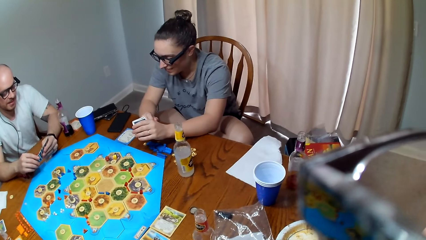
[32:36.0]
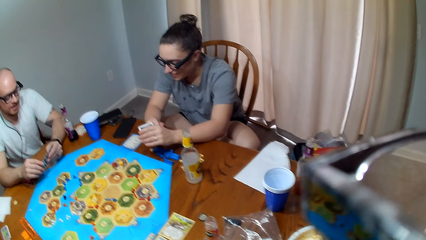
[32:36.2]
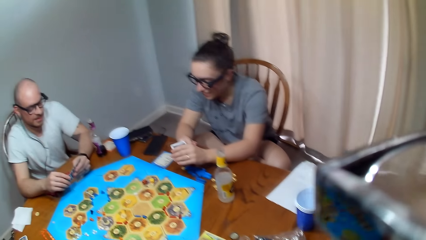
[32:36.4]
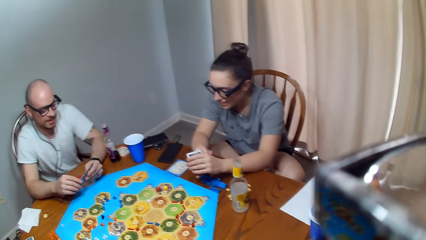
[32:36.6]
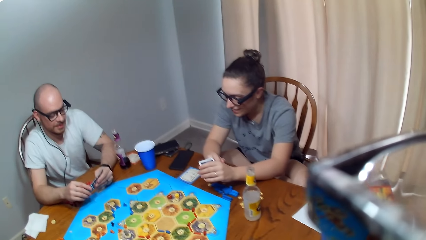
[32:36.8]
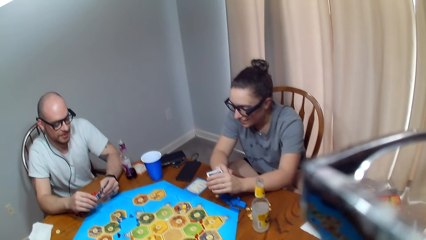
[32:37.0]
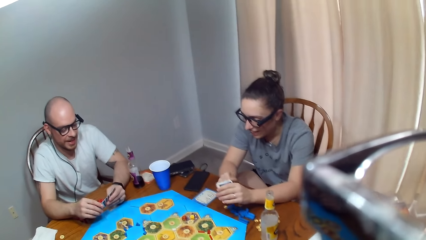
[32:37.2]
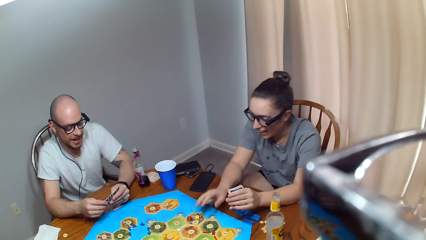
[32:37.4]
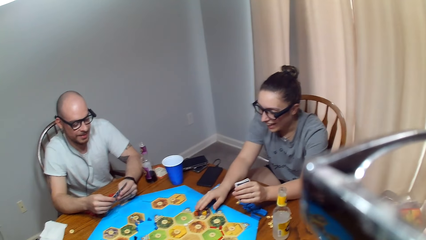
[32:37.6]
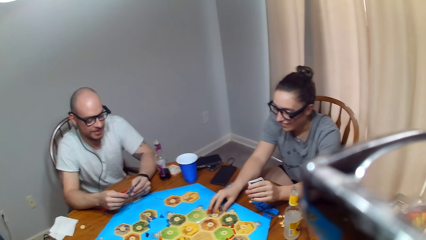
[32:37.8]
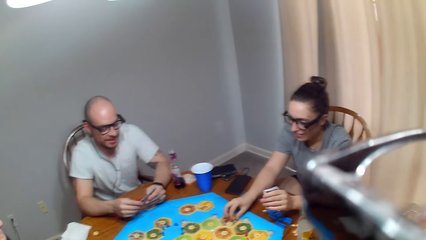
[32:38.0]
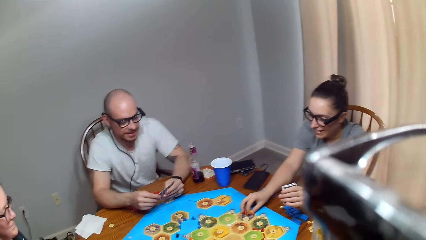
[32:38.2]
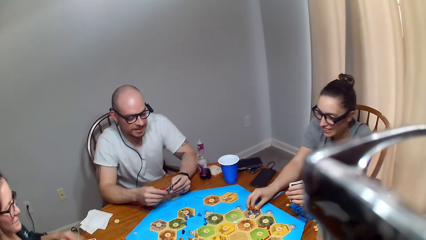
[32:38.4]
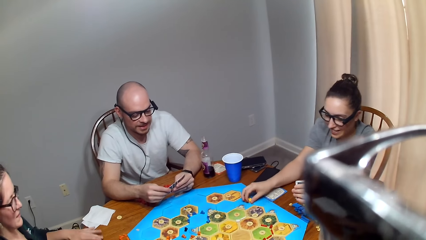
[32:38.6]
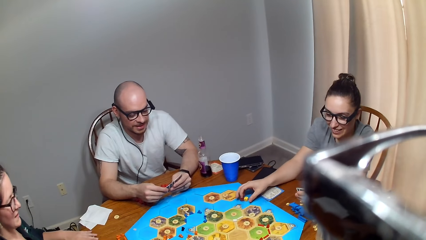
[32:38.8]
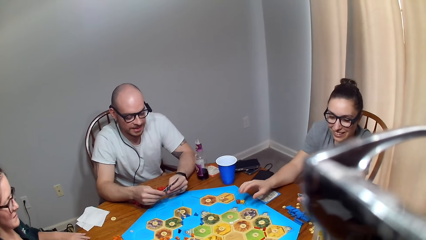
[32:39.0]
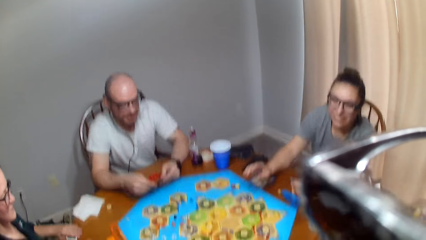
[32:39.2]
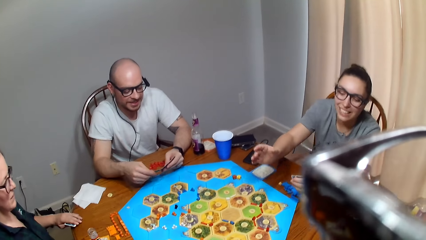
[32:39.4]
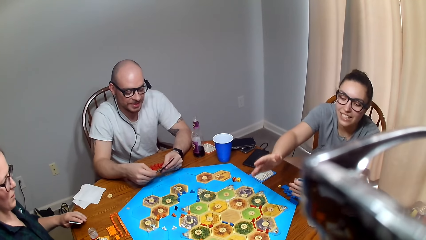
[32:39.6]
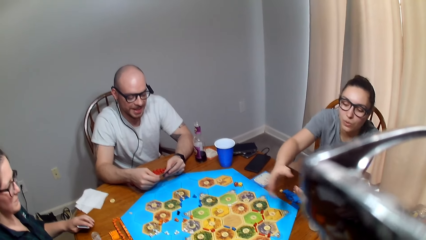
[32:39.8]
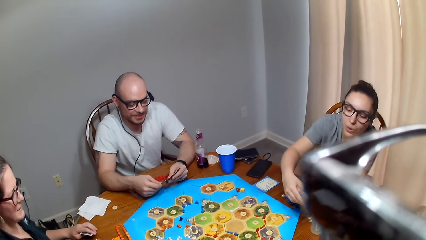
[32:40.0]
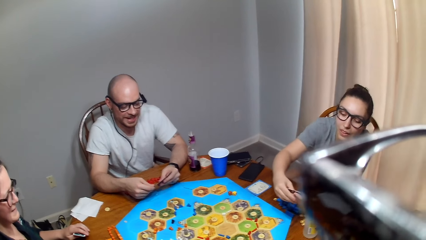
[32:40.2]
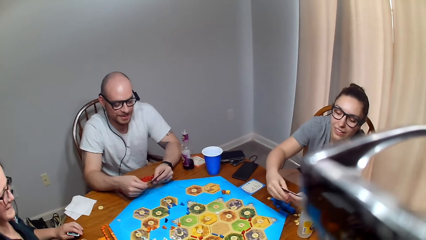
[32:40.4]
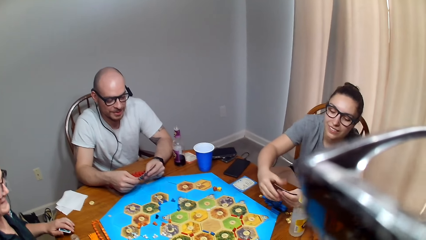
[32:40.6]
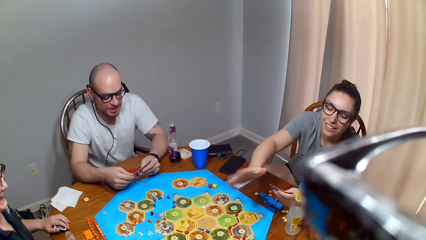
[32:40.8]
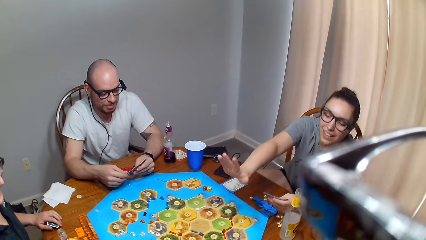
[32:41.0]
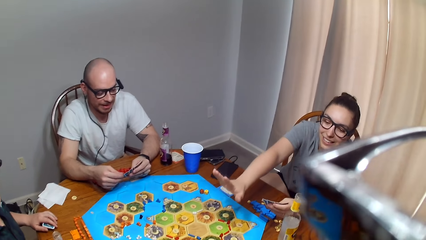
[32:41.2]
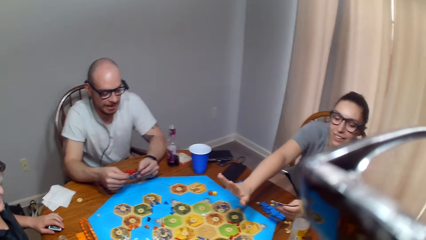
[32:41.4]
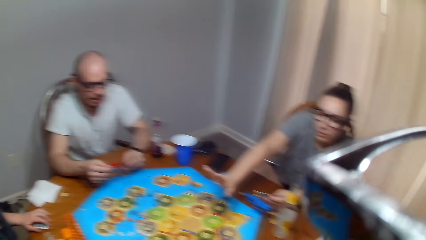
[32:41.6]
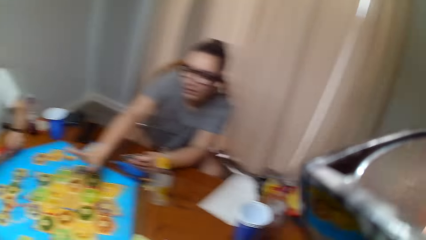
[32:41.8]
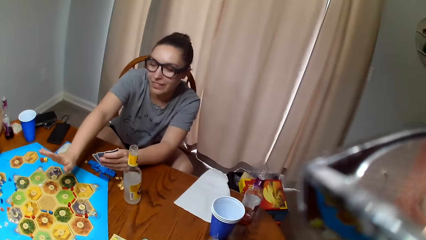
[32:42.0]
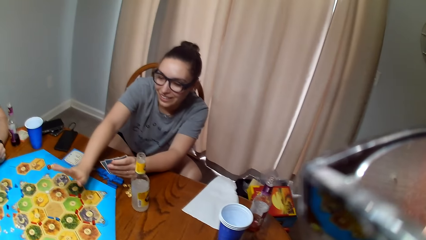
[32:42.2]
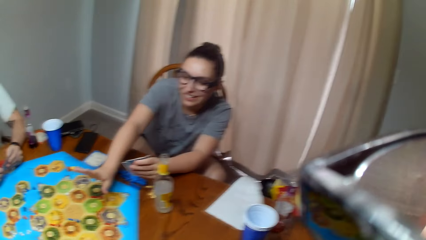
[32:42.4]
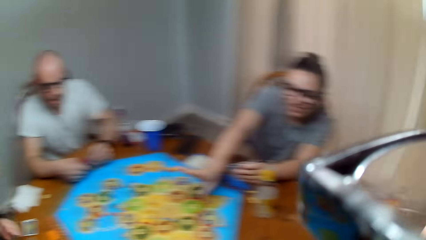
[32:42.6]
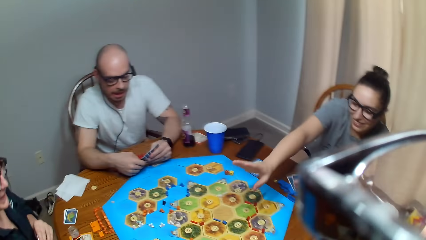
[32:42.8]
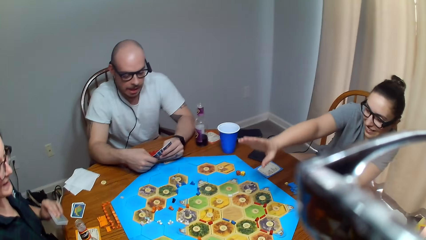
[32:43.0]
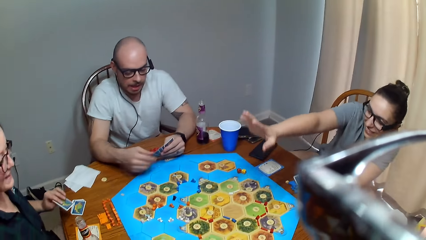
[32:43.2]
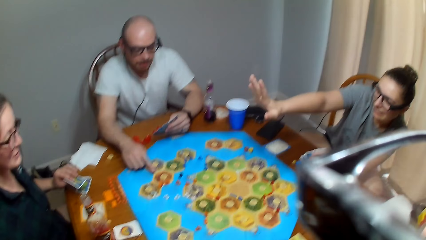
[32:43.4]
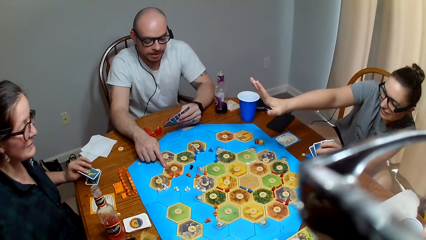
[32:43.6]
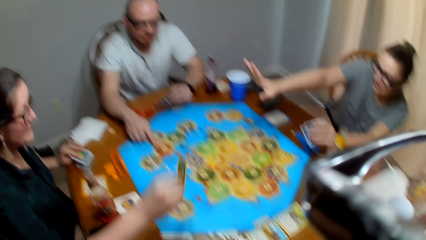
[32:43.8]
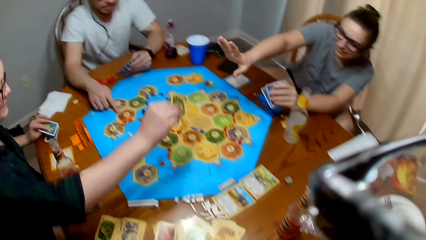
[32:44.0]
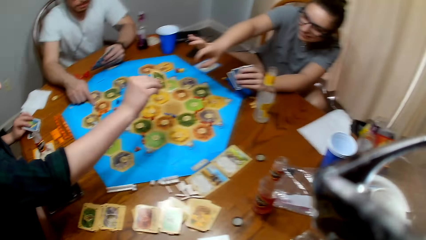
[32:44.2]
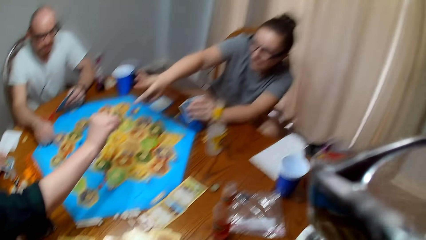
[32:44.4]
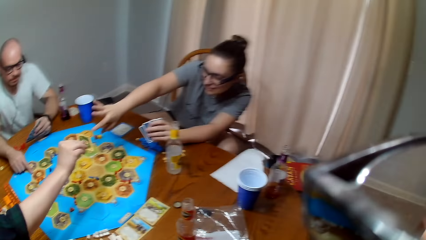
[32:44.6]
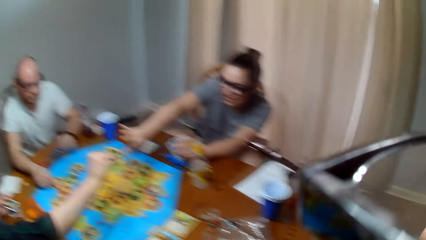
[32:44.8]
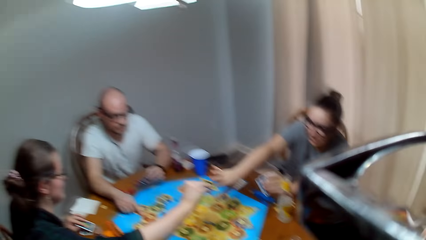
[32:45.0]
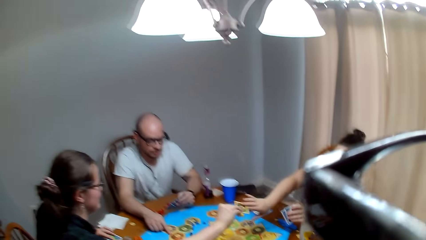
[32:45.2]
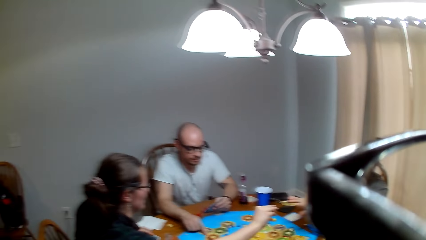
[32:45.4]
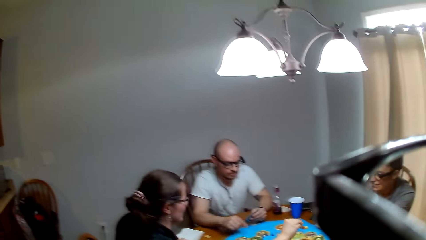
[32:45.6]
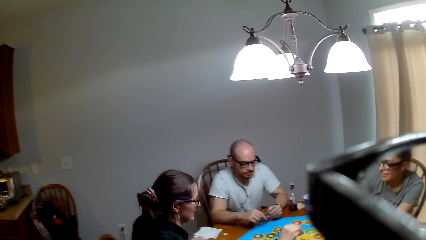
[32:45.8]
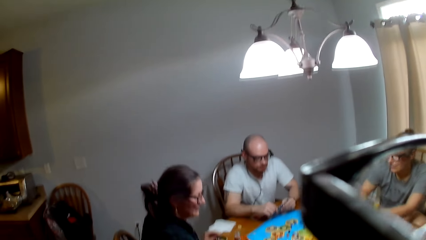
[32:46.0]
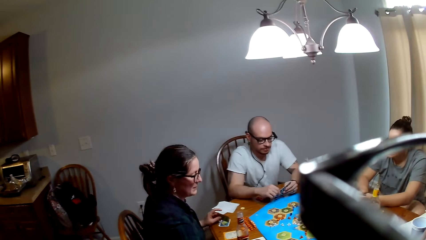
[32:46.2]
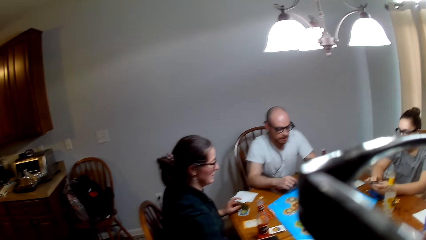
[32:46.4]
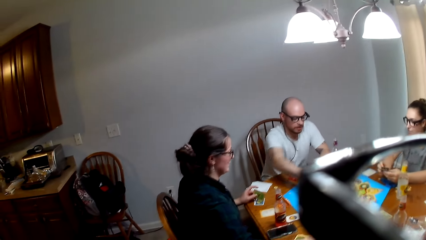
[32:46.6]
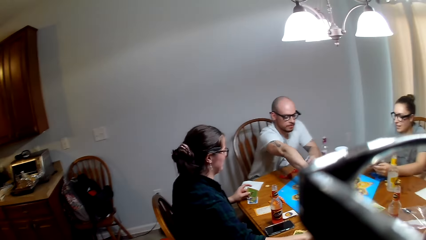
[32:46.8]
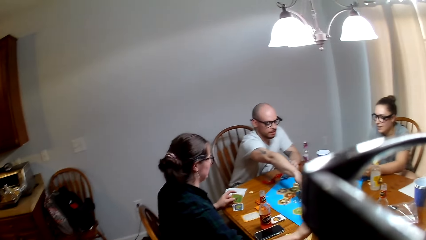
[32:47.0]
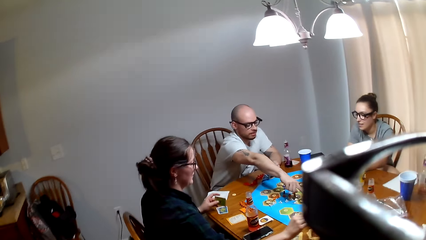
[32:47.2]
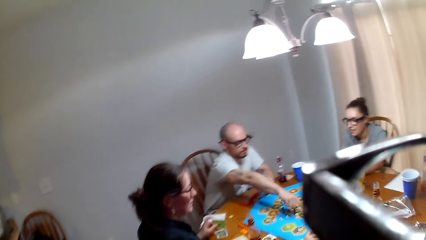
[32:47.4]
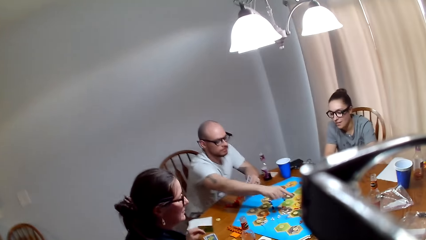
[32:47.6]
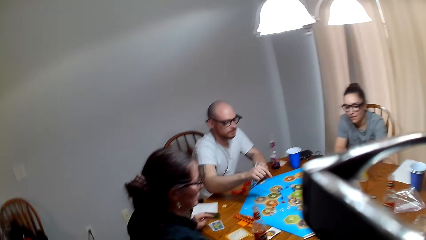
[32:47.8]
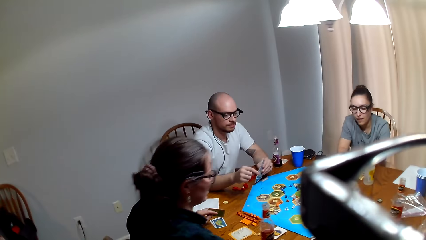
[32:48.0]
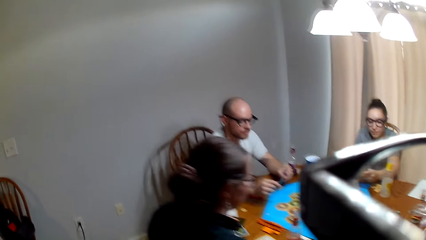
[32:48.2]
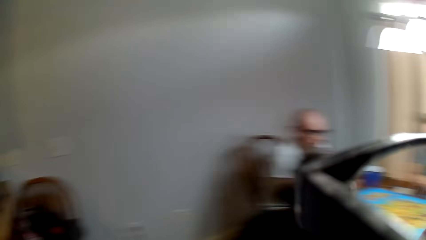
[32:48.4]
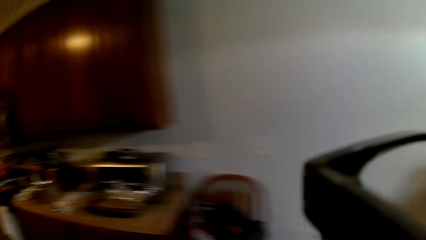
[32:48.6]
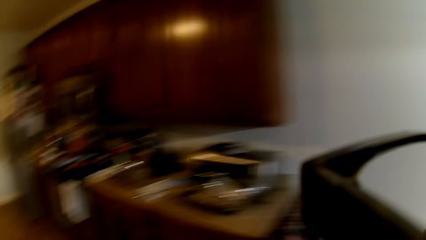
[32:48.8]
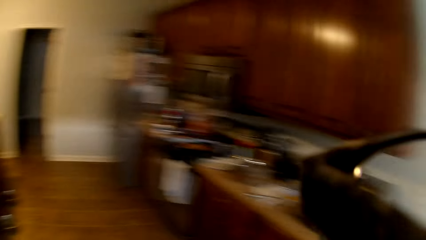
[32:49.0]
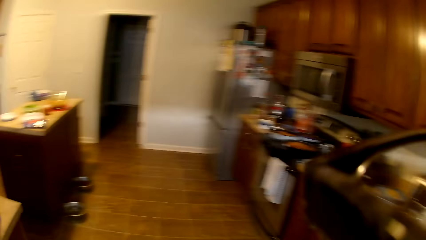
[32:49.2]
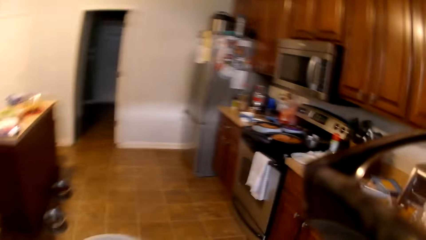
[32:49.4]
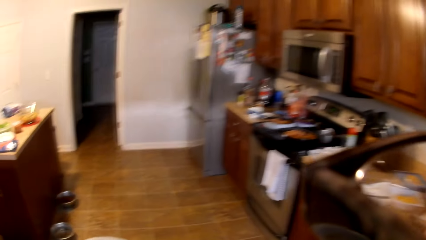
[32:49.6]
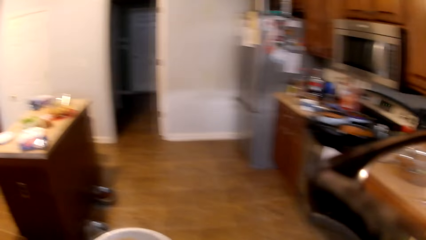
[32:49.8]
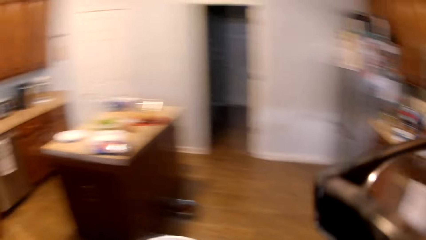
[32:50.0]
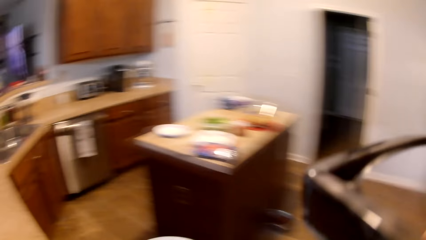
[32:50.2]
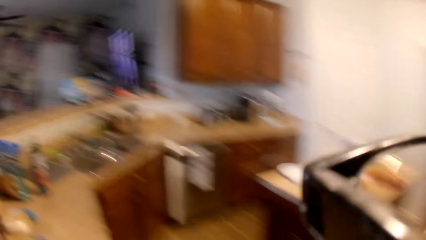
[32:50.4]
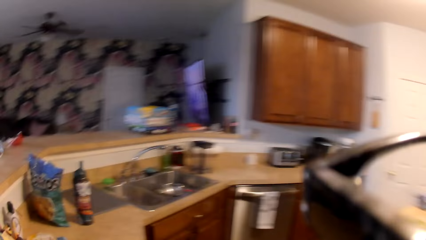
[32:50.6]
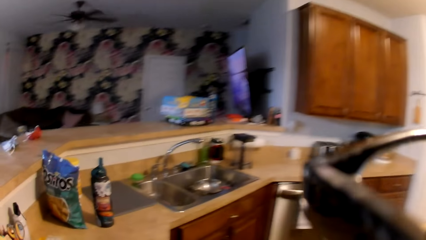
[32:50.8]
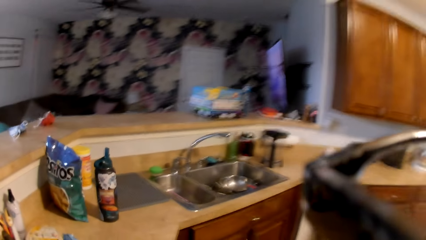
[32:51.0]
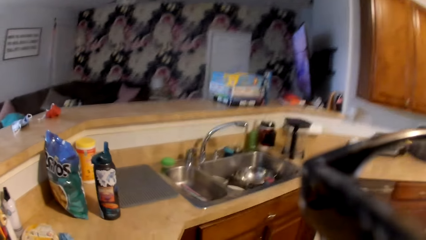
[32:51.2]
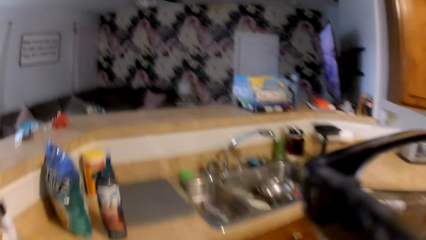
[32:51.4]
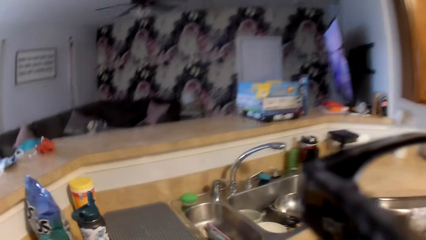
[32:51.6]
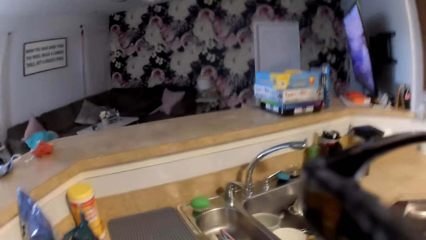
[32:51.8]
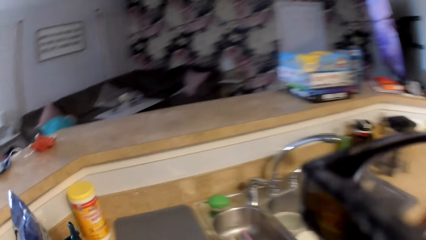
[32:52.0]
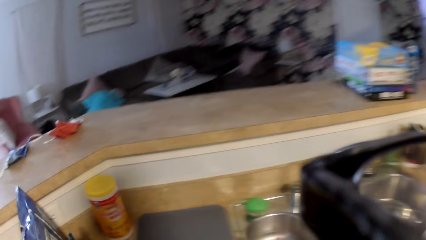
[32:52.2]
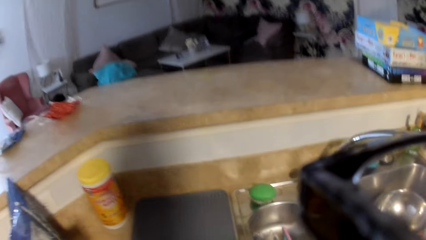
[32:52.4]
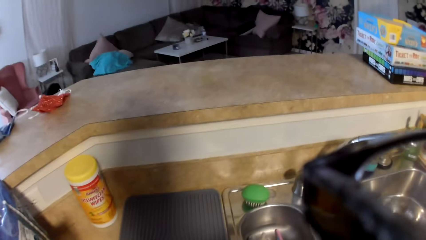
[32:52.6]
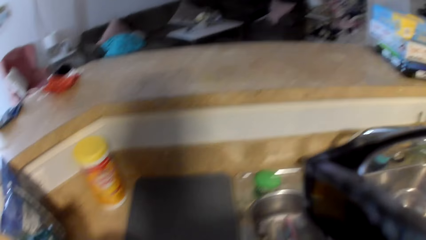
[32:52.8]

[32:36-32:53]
A woman moves the dice. The camera wearer asks a question. Another woman speaks to the first woman. The first woman places her hand on the dice. A man looks at the cards. The camera wearer responds to the man. The first woman speaks to the other woman. The man points at the board. The other woman hands the first woman a card. The first woman picks the card from the other woman. The camera wearer moves around. The man points on the board. The camera wearer speaks to the man. They move to the kitchen.
